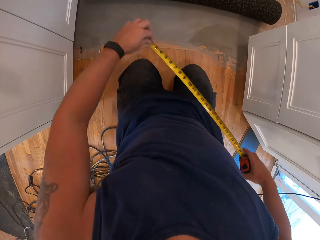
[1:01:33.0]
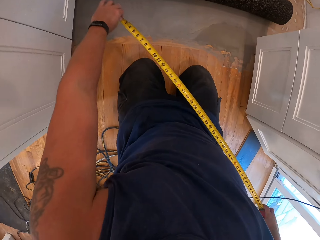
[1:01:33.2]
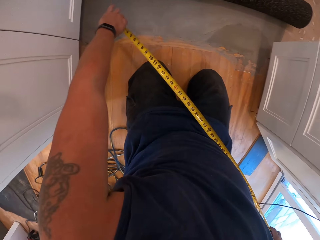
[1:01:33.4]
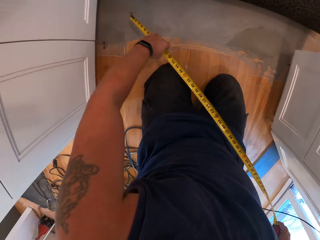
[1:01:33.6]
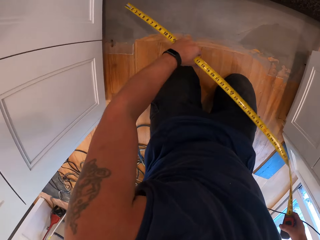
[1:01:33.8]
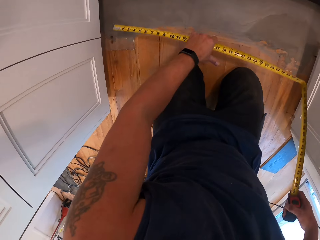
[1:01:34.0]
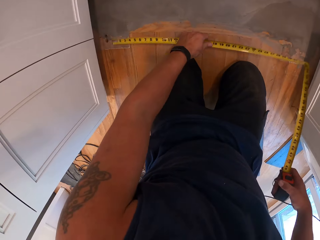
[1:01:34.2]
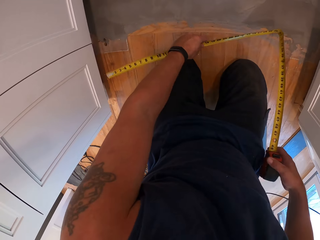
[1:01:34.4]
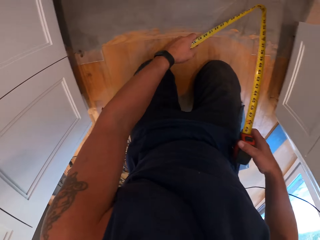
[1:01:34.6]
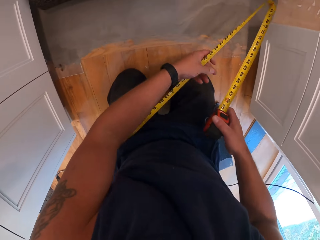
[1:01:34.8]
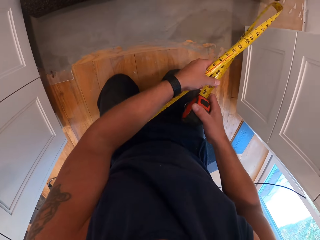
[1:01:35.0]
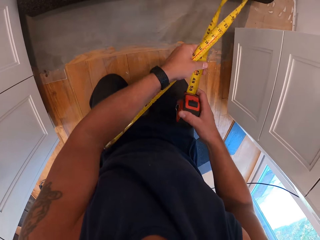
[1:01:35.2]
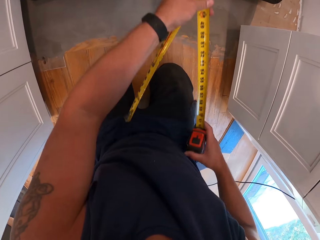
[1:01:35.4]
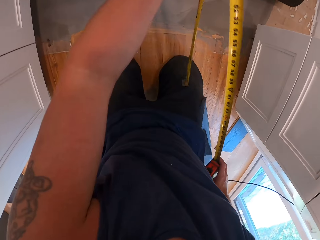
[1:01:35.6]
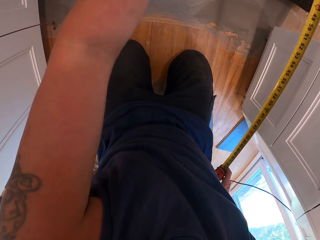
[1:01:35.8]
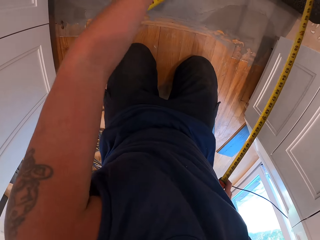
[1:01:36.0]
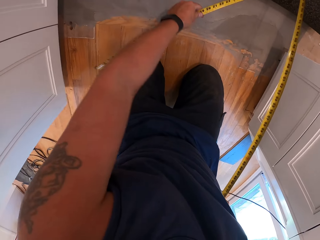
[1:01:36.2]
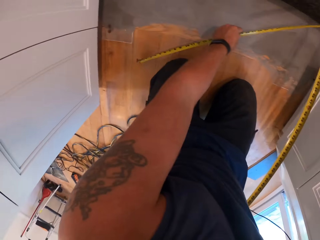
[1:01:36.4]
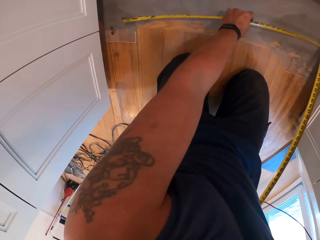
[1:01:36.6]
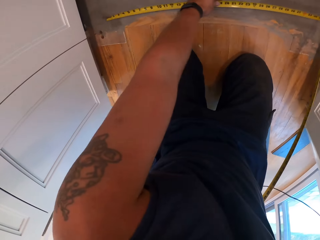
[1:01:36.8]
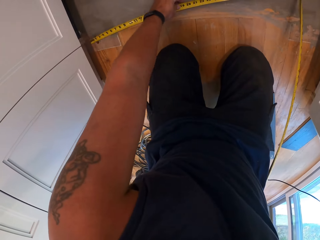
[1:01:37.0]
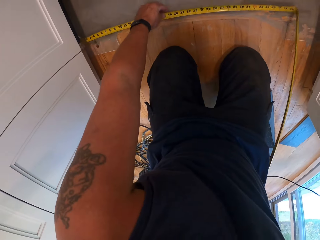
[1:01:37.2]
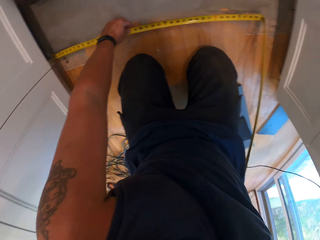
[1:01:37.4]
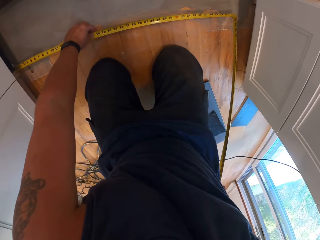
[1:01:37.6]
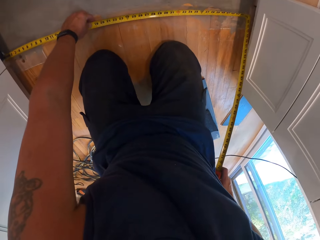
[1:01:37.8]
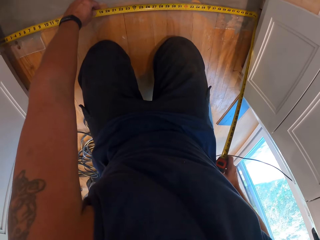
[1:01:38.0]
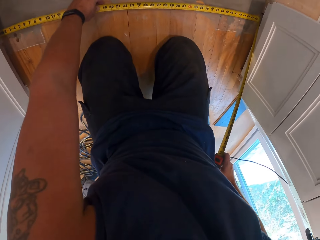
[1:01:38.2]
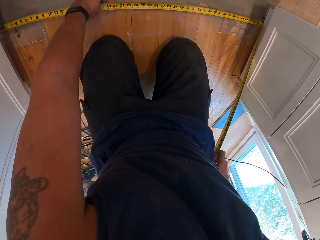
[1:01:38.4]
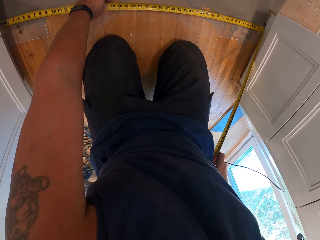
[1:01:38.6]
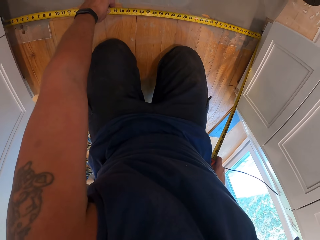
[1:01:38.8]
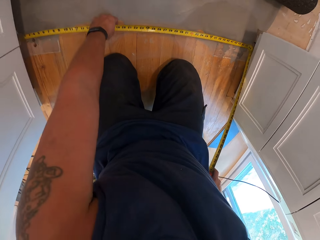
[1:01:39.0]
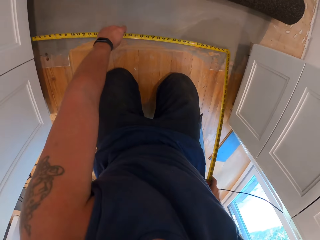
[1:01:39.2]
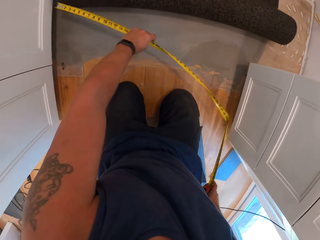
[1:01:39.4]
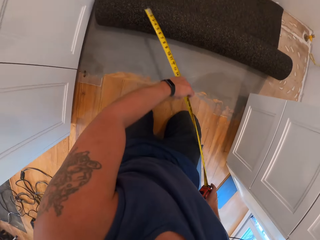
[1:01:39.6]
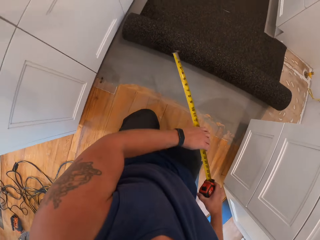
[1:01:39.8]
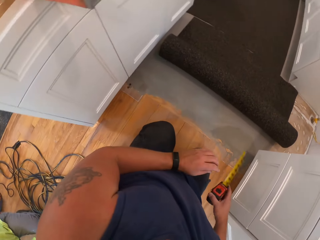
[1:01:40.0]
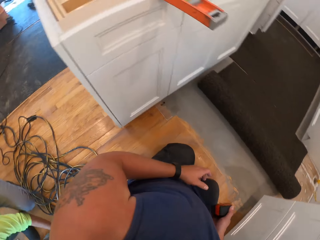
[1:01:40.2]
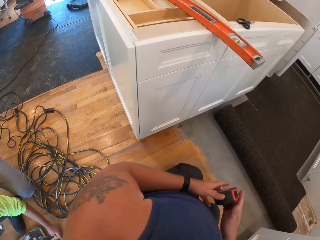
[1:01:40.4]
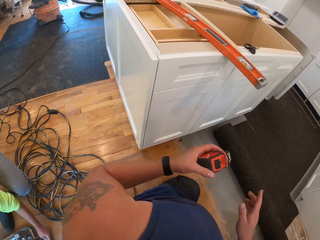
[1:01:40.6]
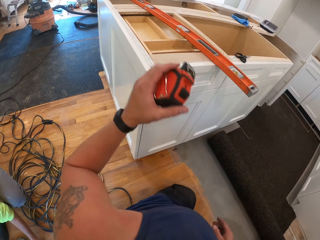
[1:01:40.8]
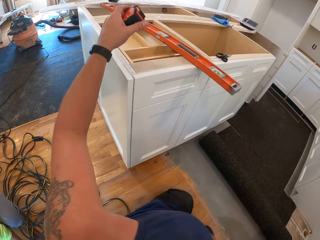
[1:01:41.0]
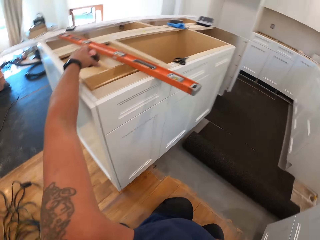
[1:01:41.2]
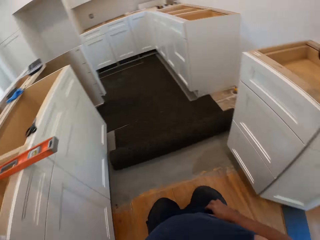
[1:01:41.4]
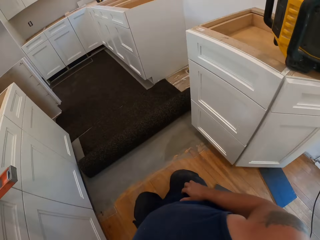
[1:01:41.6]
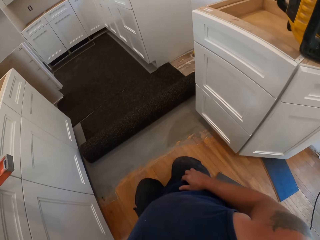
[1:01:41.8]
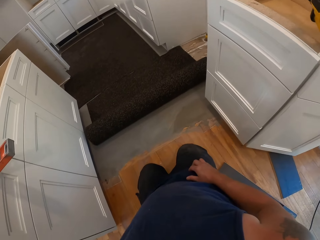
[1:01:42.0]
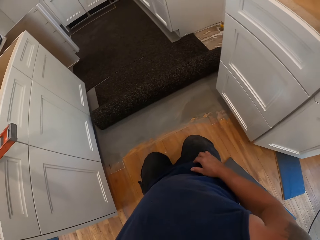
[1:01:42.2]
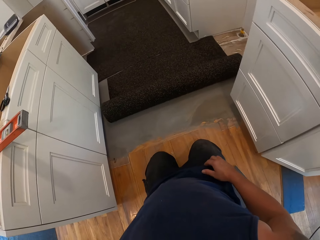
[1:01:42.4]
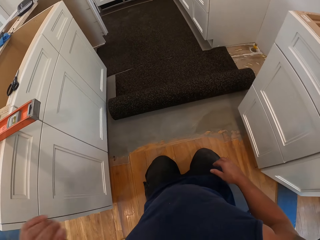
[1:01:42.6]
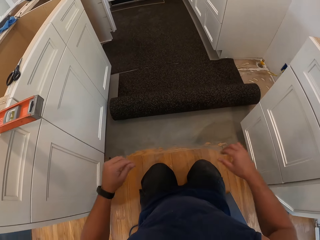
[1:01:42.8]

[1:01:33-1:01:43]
The camera wearer measures the floor. He measures the distance between the cabinet and another cabinet with the measuring tape. He passes the measuring tape from his right hand to his left hand. He drops the measuring tape in his left hand on the cabinet.

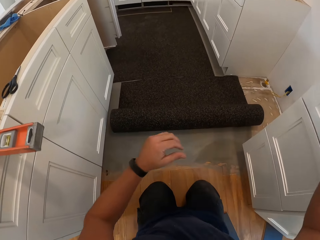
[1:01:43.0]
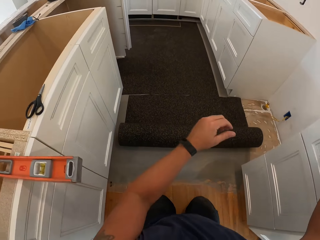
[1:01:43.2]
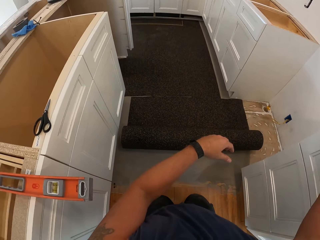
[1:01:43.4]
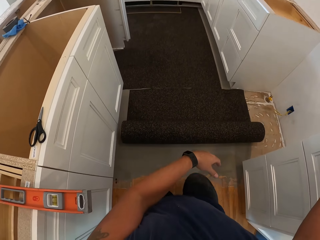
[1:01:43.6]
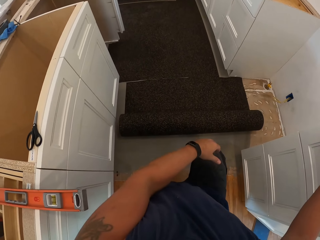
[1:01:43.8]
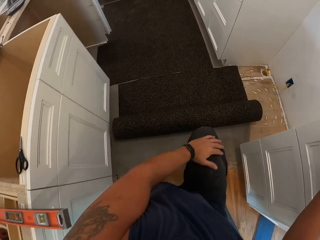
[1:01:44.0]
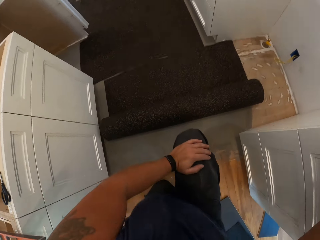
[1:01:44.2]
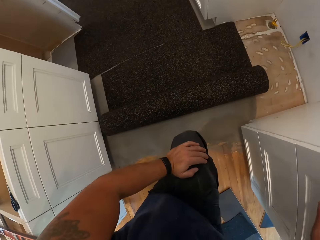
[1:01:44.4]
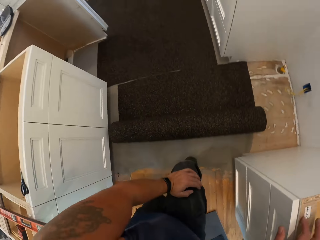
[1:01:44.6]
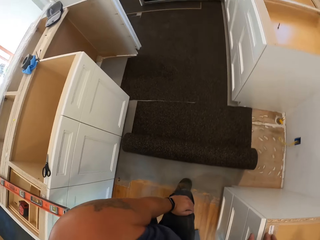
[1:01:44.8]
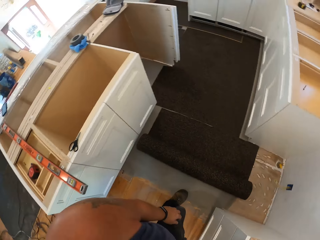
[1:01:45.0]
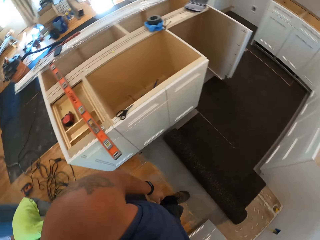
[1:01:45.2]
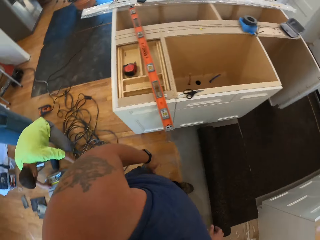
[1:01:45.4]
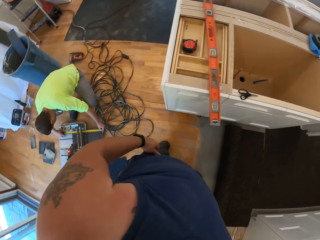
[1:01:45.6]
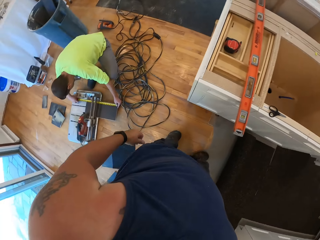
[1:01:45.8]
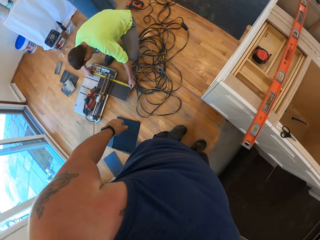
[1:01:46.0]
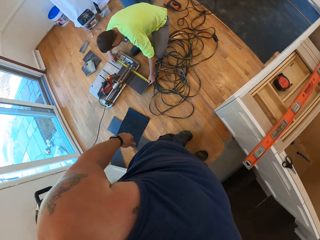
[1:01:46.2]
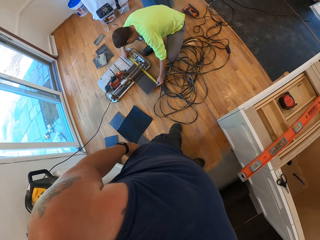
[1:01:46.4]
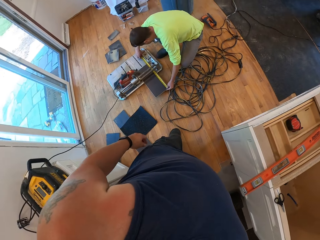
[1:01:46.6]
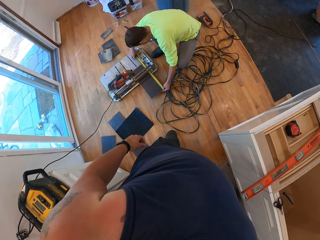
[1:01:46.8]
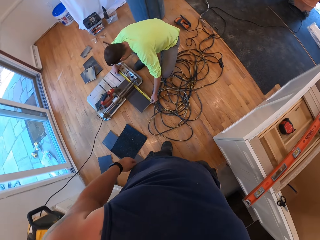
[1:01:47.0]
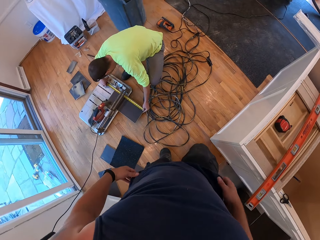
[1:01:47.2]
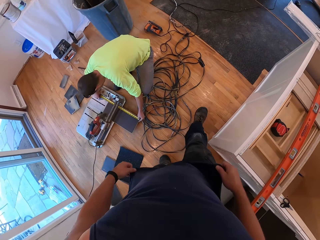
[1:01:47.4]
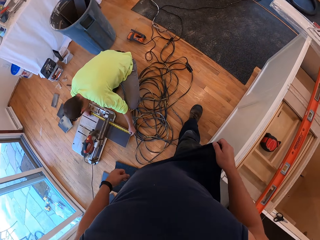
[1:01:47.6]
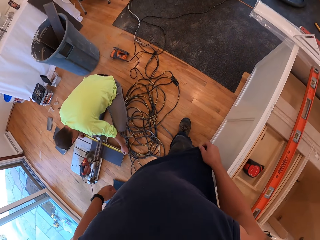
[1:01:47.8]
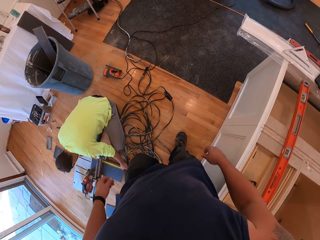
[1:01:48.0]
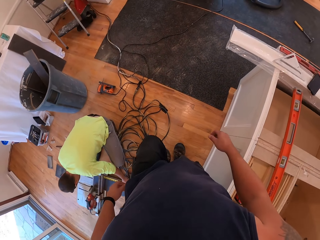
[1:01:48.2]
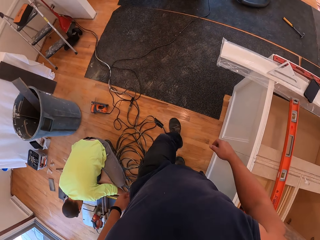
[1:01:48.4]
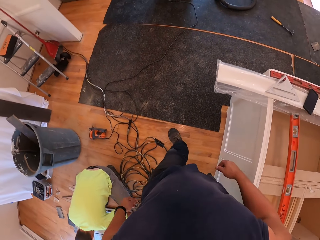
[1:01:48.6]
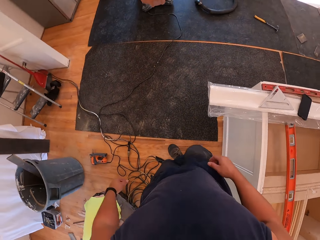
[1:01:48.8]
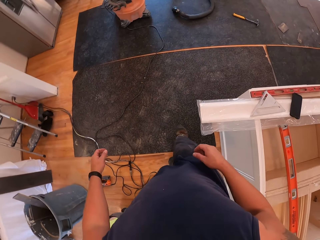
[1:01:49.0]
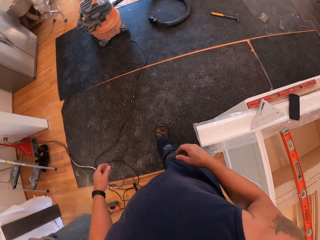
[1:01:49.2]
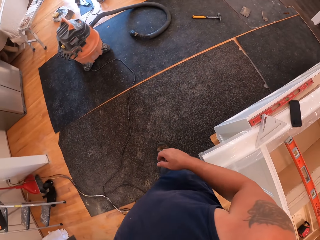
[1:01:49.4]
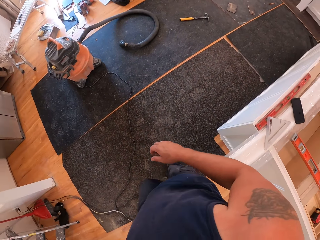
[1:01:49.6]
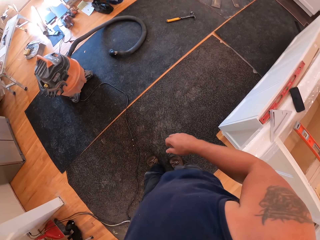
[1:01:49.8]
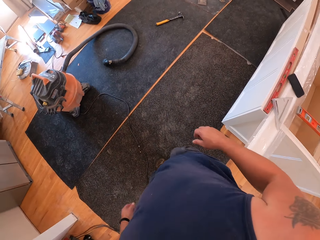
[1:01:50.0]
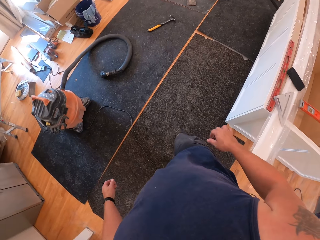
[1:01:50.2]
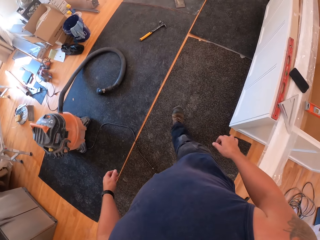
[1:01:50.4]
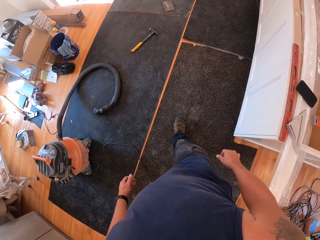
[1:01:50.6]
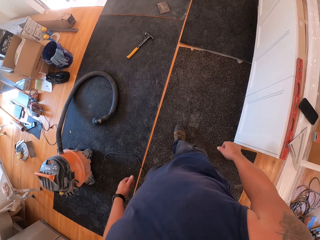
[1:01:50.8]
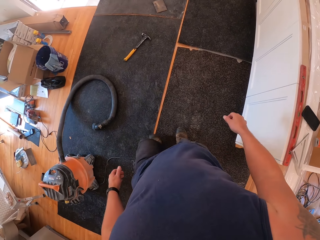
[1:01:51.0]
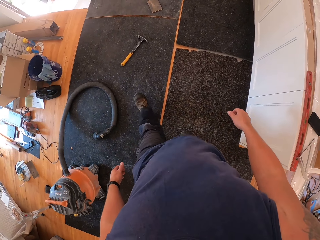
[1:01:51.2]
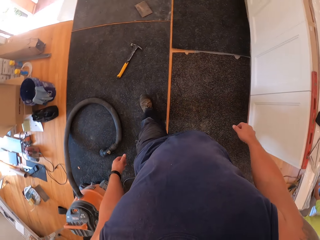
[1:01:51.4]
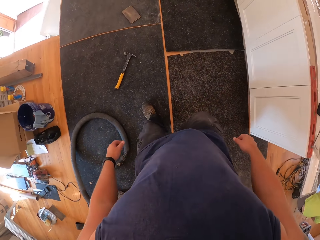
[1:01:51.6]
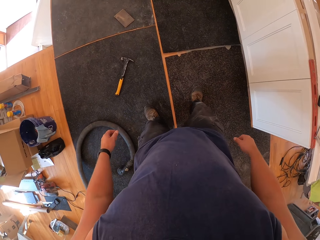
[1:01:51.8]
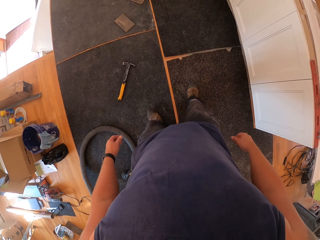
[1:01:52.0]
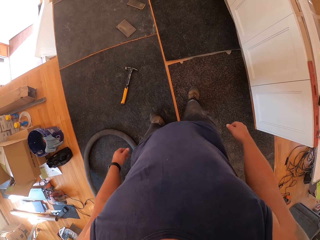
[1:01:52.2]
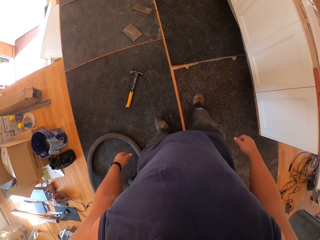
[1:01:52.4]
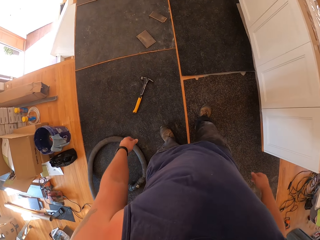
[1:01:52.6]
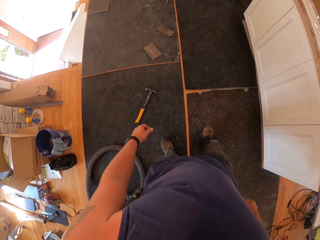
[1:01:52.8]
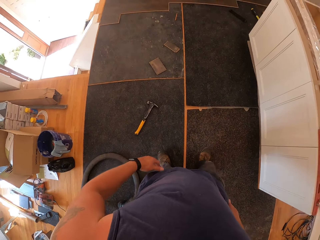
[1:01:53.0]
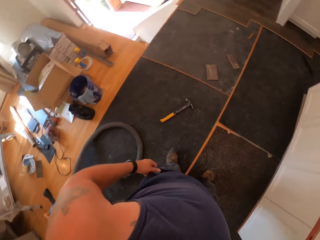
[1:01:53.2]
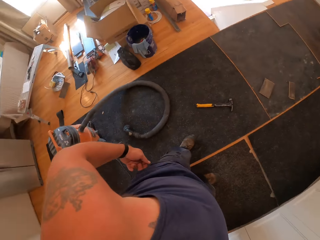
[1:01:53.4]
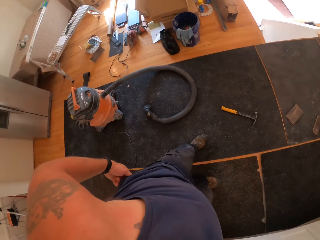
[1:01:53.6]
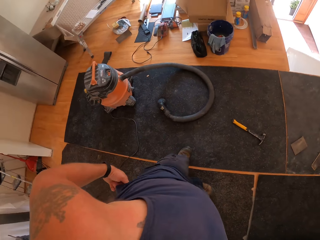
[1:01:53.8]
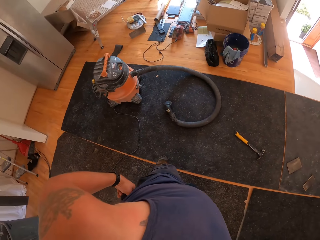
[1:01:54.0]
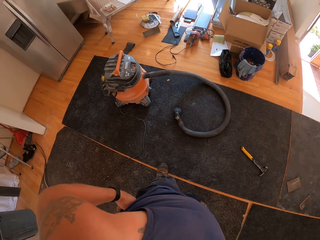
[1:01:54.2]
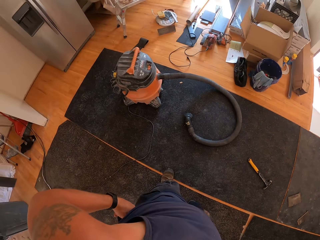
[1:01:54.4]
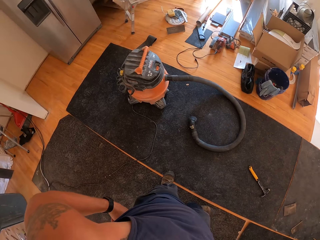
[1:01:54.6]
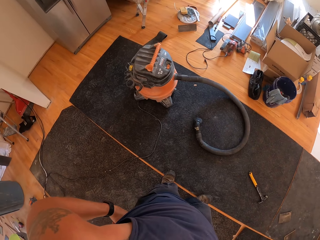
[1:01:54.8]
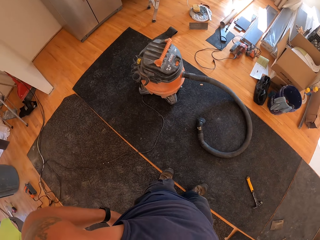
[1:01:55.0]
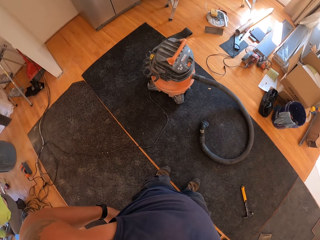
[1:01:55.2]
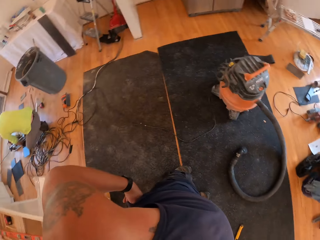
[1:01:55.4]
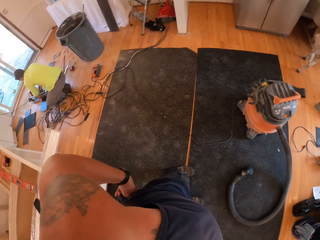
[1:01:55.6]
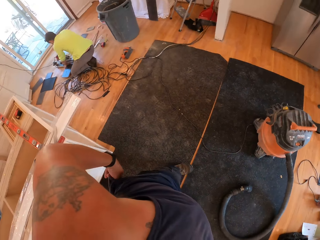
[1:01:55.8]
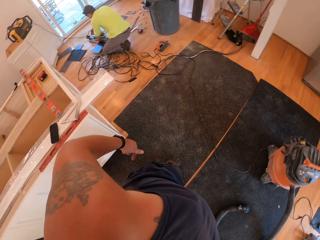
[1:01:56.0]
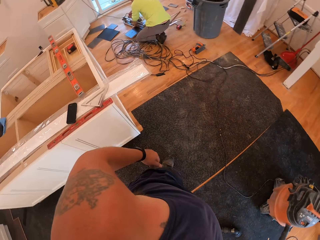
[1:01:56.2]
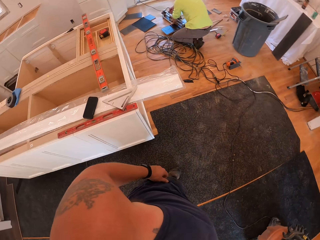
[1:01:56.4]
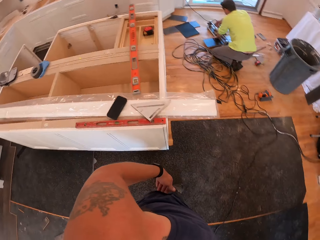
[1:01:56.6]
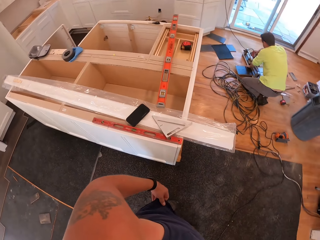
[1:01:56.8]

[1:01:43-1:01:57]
The camera wearer places his right hand on the second cabinet. He stands up from the floor. A co-worker measures a wood tile on a tile cutter with another measuring tape in both hands. The camera wearer touches his shirt with both hands. He walks around the apartment. He looks around. He adjusts his trousers with both hands.
